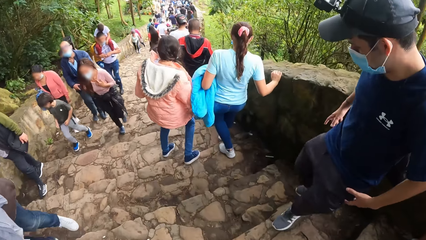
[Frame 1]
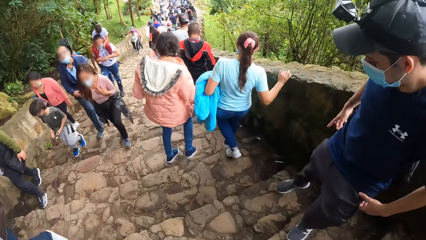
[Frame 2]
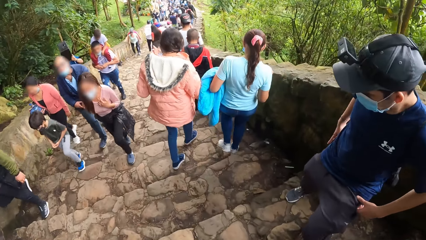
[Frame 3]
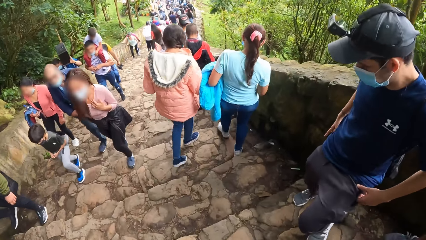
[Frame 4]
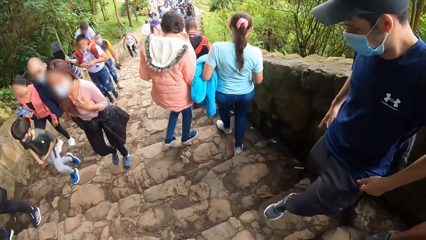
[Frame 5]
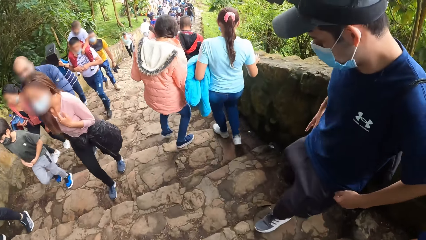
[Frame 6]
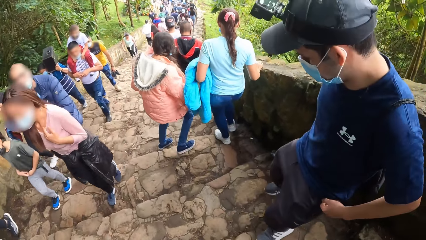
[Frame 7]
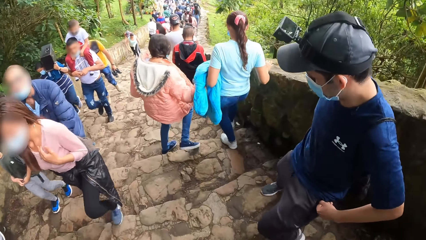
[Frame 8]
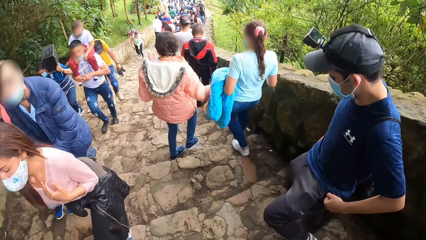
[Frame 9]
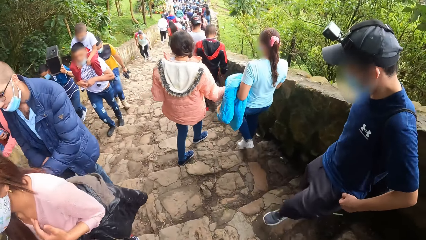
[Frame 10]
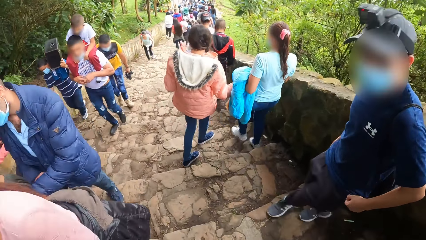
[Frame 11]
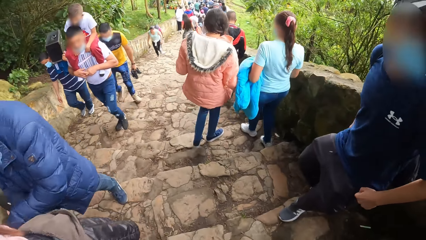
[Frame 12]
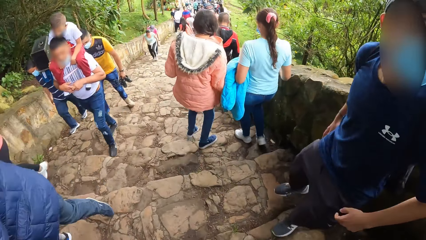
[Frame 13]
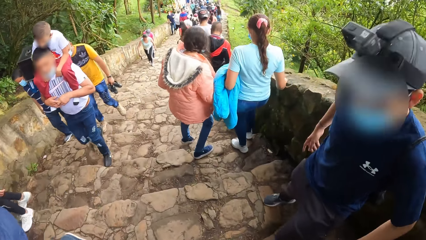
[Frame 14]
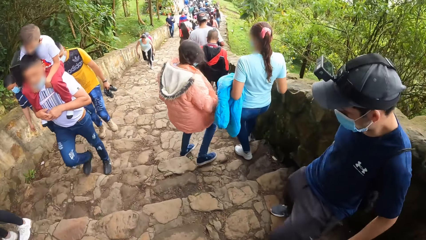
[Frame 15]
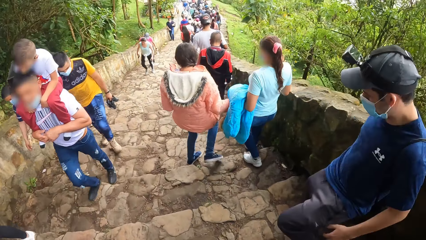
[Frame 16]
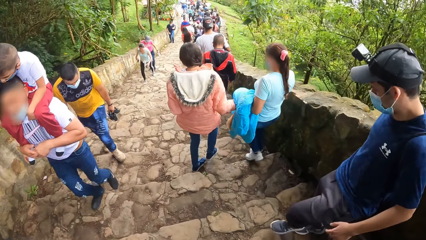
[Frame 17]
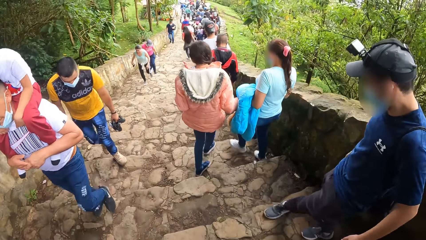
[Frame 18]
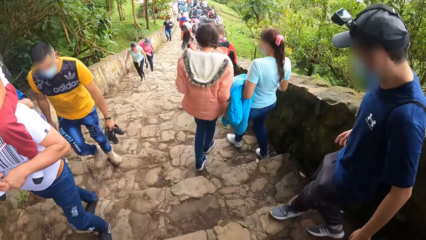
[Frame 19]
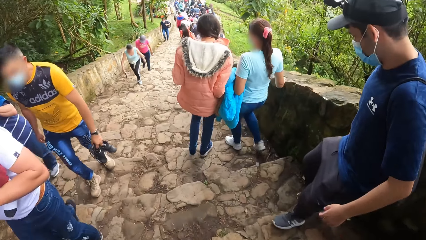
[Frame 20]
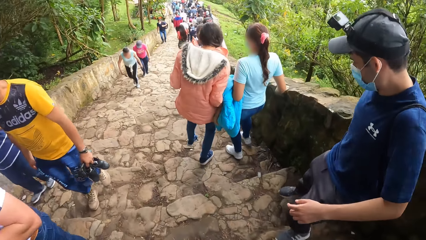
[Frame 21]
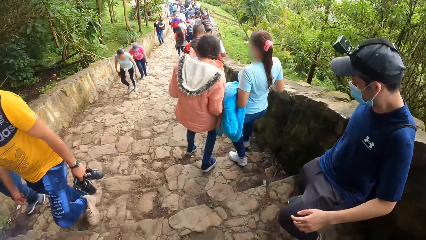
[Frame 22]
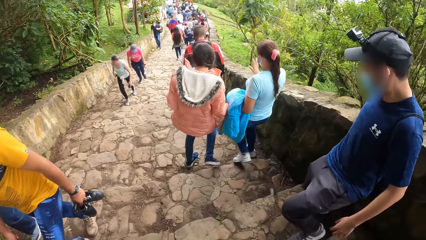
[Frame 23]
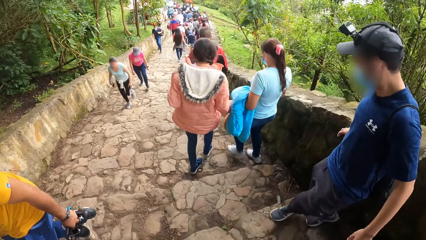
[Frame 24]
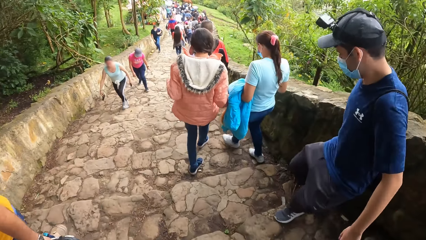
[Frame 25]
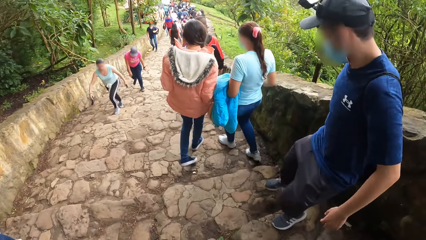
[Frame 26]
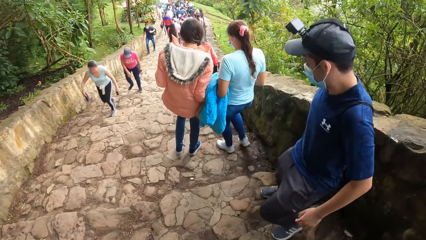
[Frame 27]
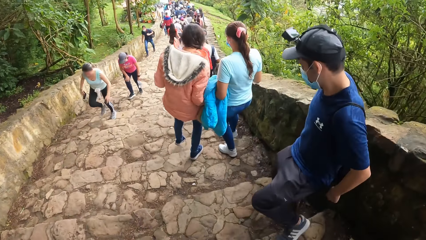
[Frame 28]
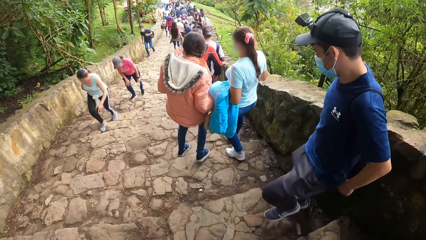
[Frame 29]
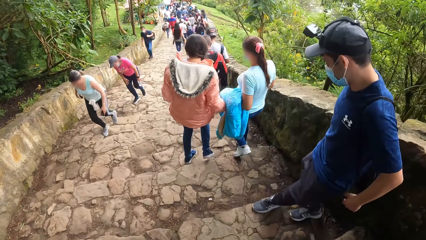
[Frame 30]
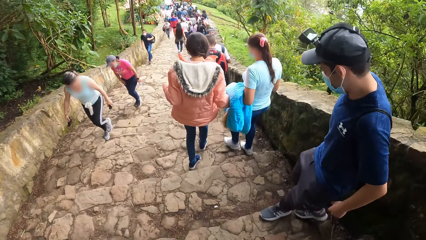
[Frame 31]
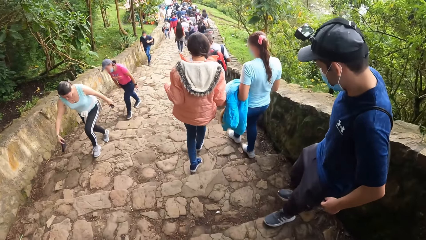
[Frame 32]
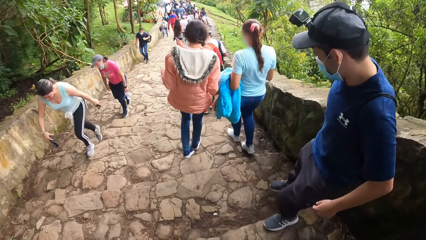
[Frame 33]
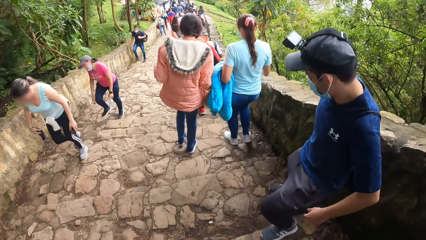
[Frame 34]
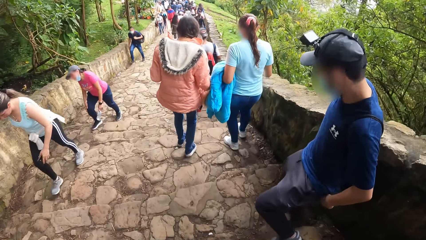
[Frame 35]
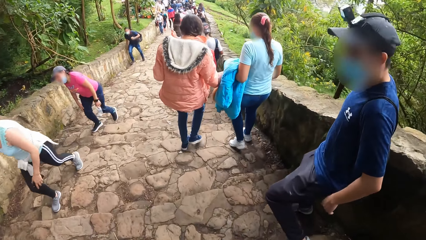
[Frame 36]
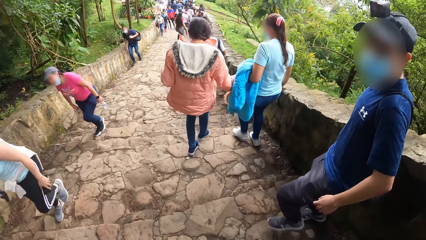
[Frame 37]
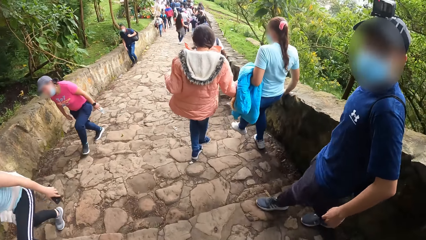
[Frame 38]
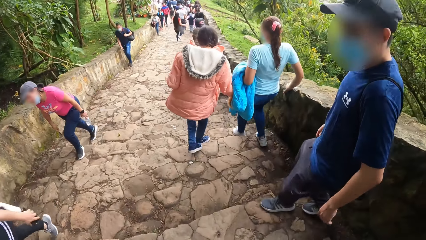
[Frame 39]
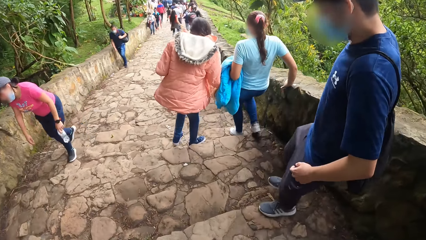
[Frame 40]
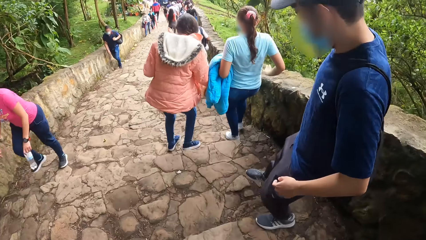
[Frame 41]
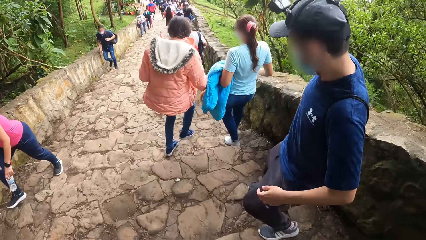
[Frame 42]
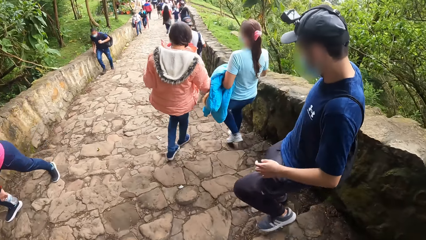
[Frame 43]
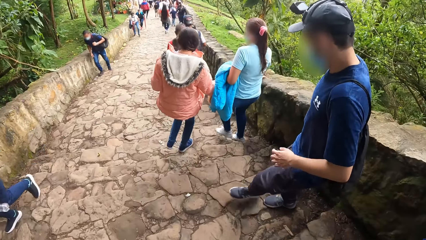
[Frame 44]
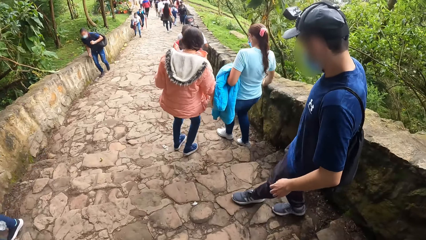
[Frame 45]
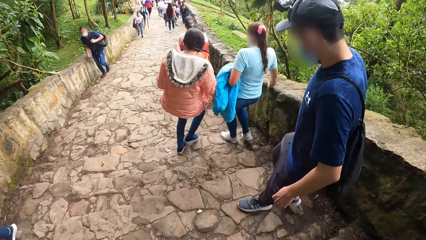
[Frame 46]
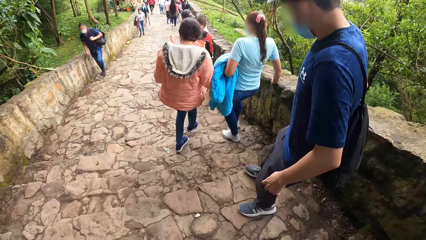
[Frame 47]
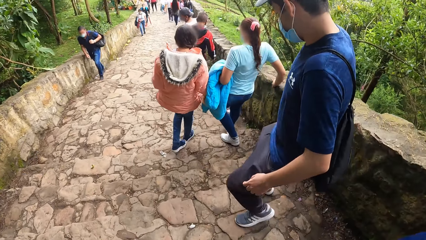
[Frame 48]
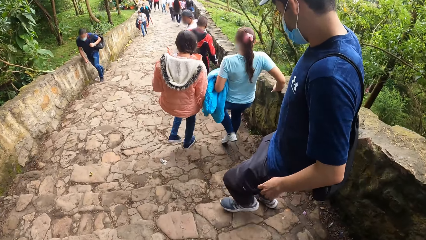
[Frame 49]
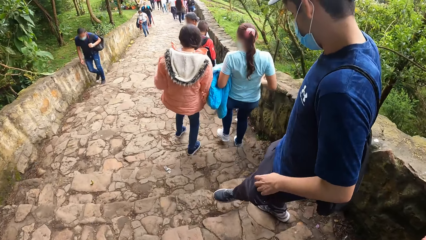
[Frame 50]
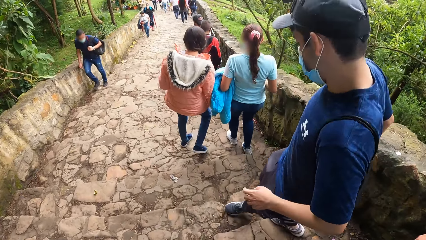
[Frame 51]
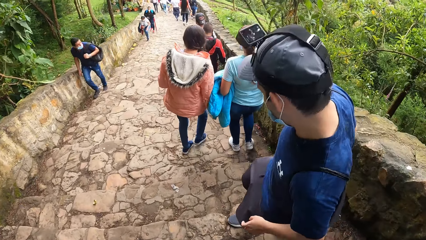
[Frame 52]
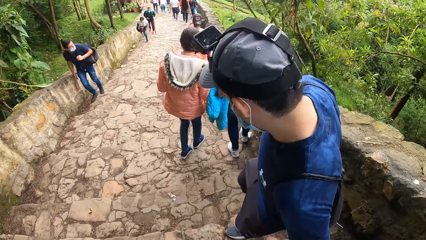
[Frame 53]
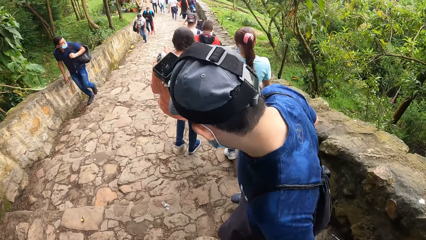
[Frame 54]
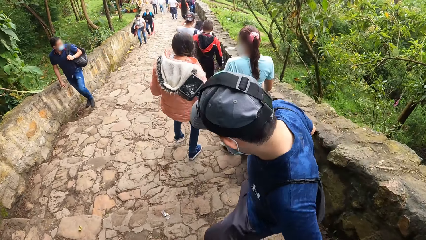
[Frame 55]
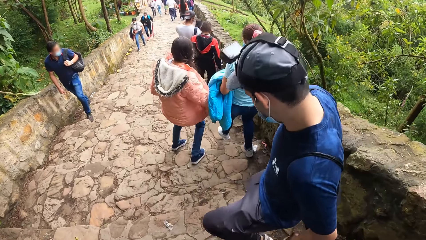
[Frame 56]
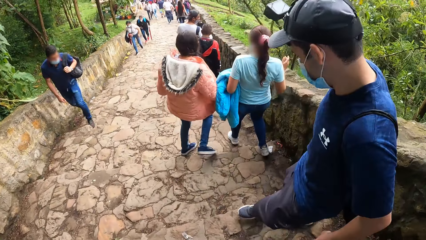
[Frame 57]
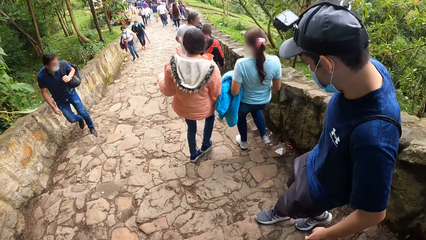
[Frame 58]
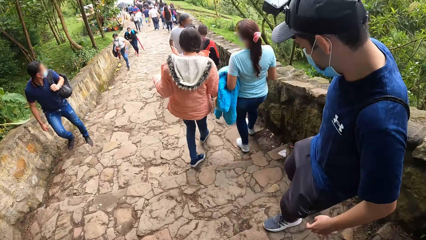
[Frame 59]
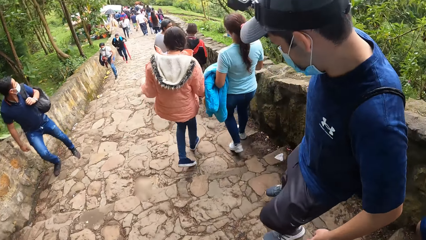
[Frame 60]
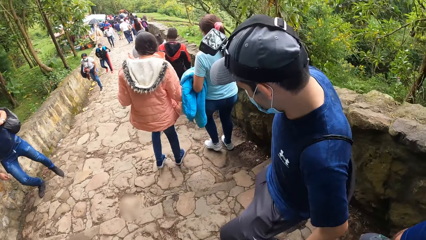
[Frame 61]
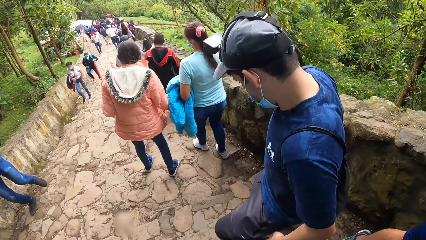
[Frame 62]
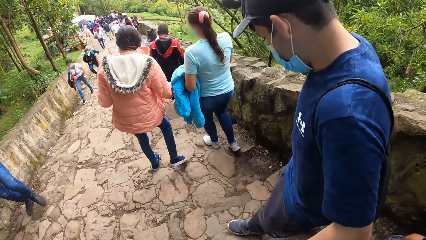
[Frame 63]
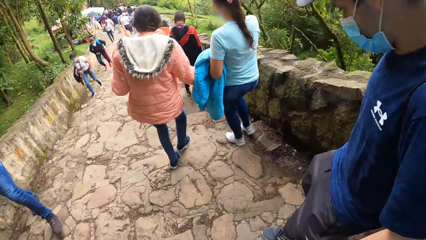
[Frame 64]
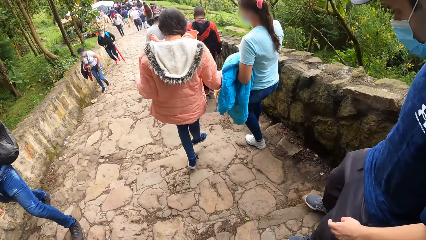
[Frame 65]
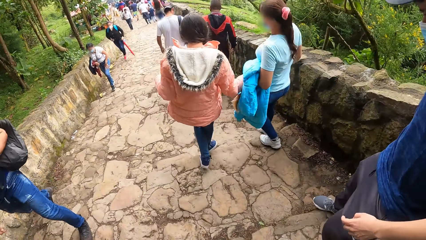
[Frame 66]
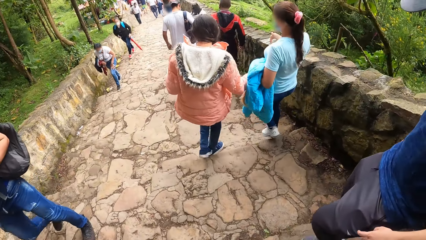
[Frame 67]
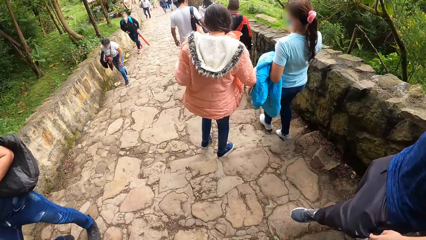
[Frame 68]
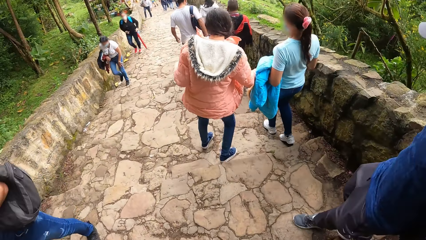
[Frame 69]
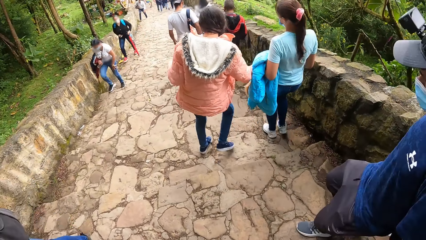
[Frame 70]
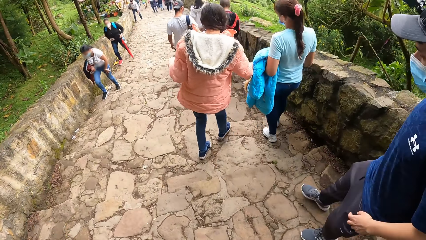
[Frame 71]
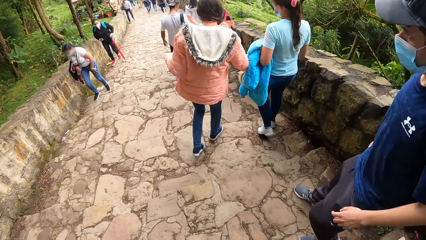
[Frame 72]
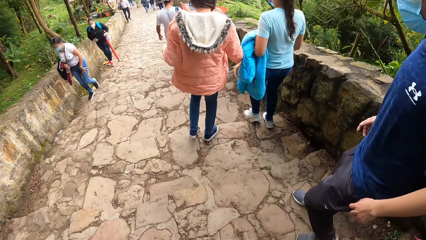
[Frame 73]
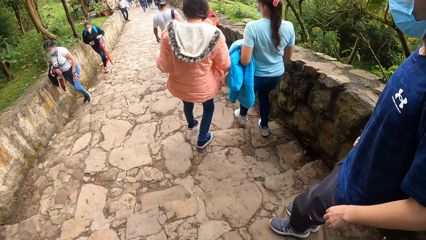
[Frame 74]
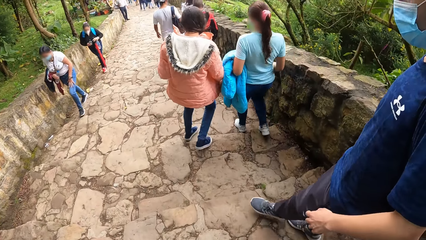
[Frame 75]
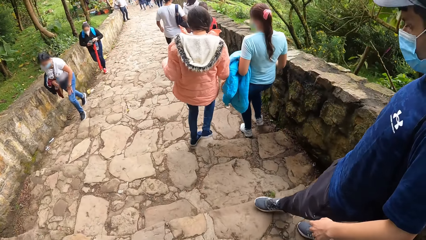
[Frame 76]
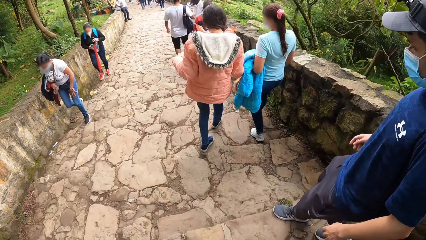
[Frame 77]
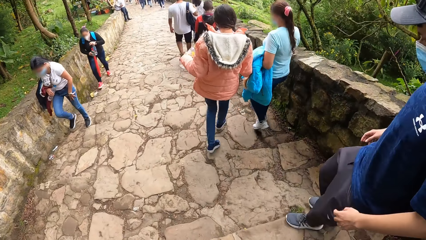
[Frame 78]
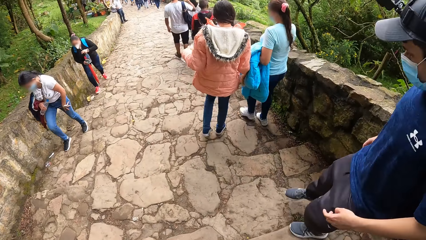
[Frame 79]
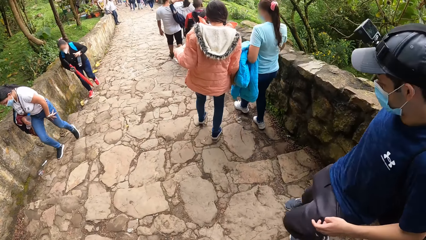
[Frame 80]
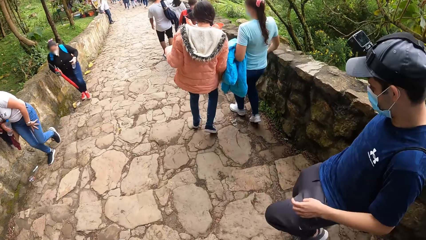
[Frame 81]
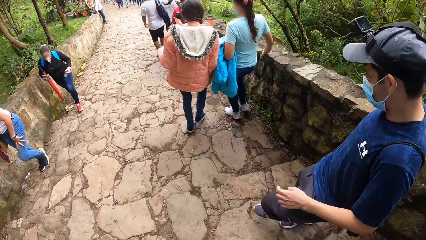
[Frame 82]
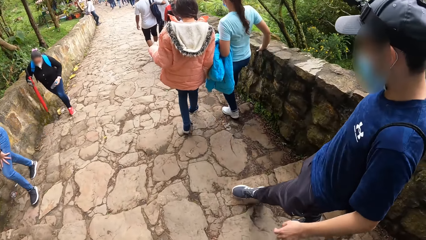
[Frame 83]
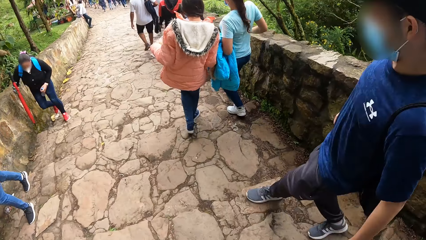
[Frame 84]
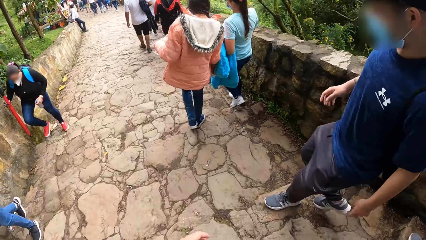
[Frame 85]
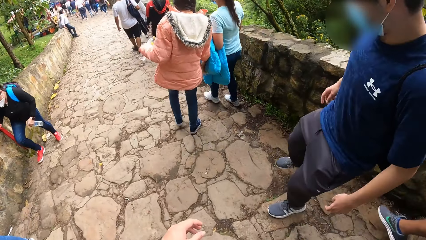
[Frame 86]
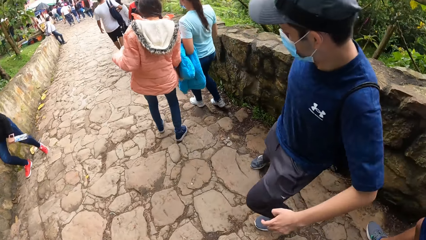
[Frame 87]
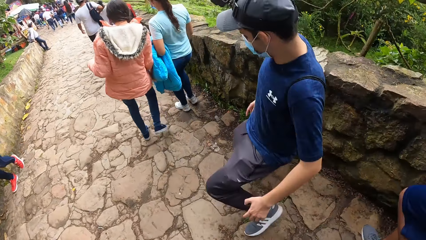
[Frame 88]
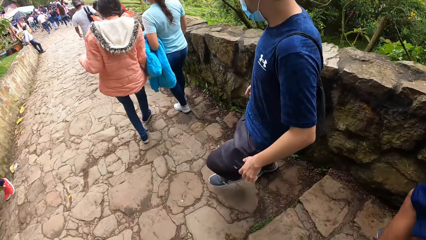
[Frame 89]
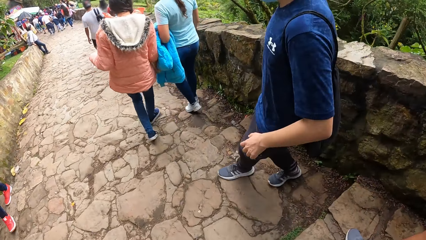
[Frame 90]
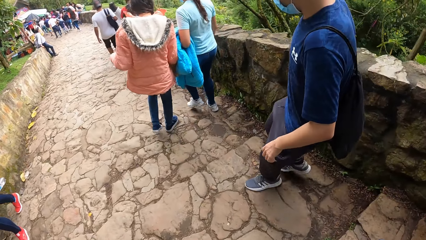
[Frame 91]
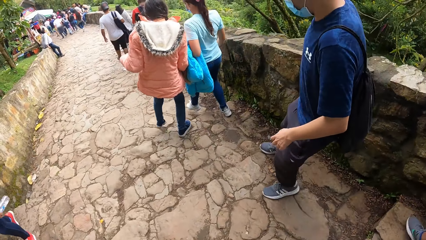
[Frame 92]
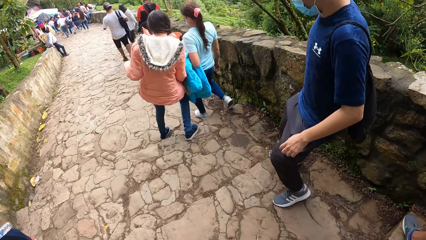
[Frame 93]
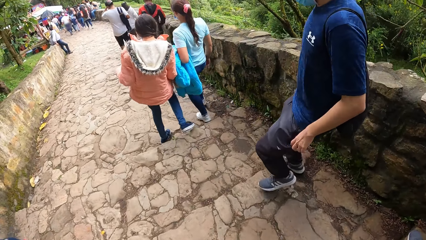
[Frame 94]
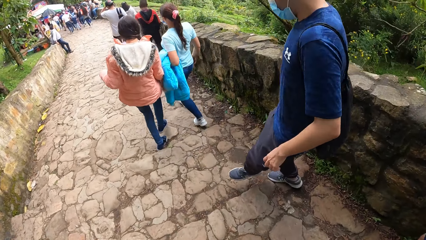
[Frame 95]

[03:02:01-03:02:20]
The camera wearer interacts with a man.
